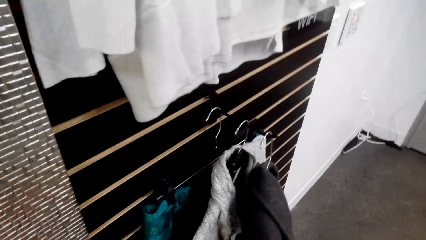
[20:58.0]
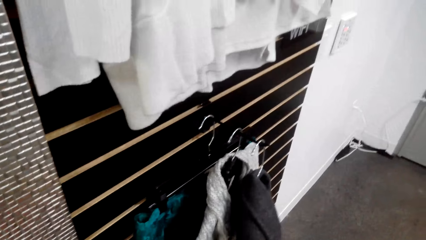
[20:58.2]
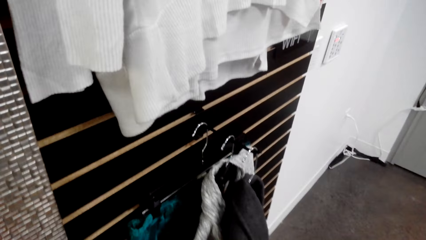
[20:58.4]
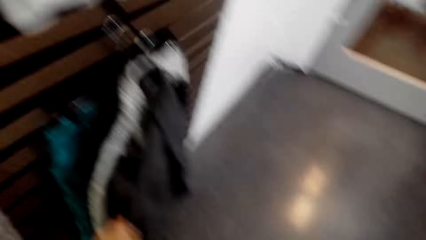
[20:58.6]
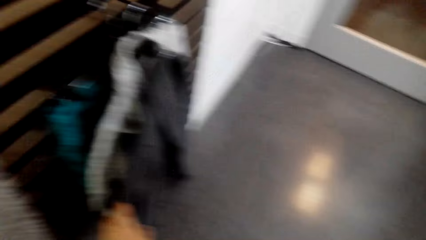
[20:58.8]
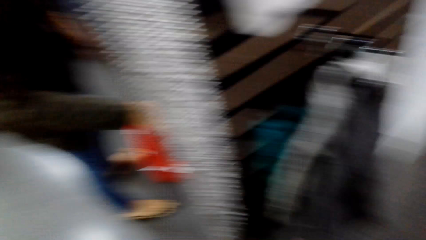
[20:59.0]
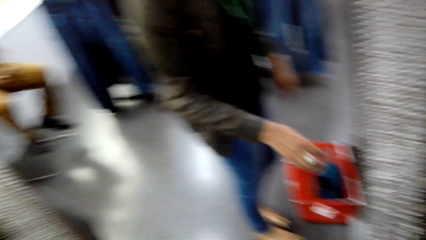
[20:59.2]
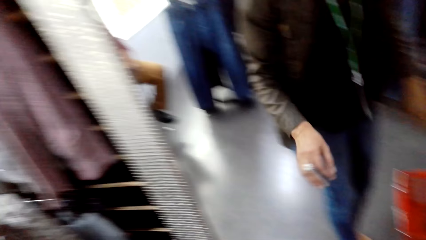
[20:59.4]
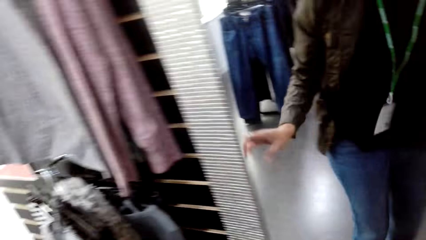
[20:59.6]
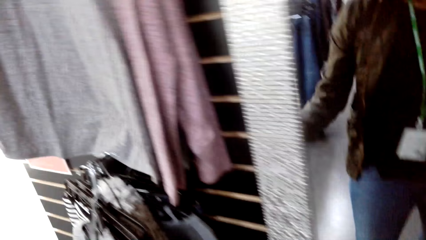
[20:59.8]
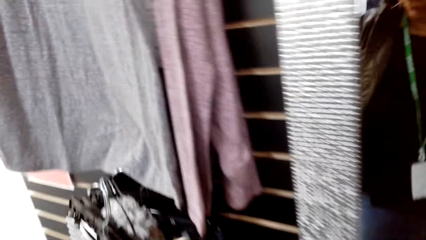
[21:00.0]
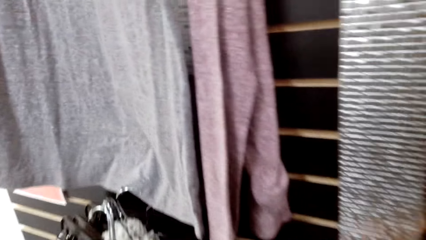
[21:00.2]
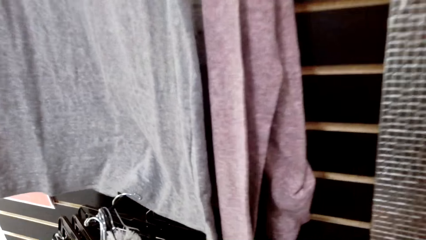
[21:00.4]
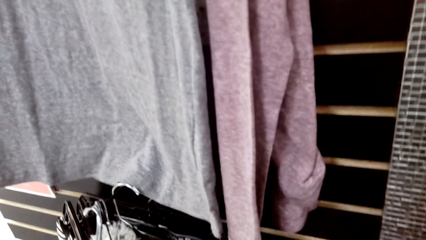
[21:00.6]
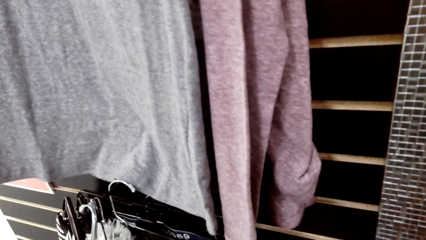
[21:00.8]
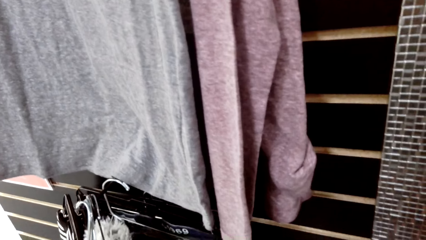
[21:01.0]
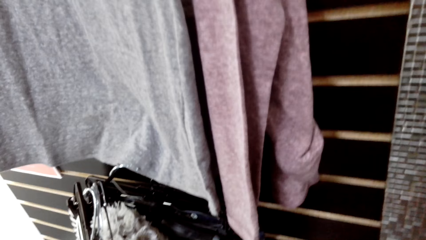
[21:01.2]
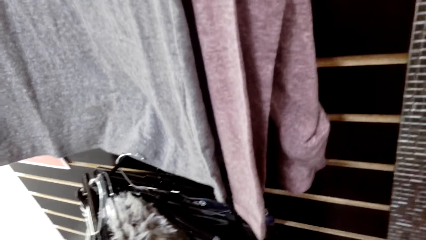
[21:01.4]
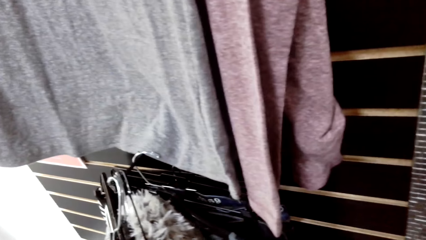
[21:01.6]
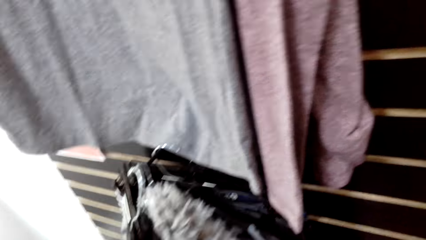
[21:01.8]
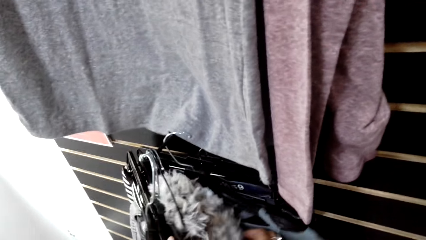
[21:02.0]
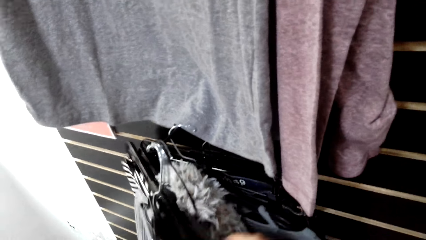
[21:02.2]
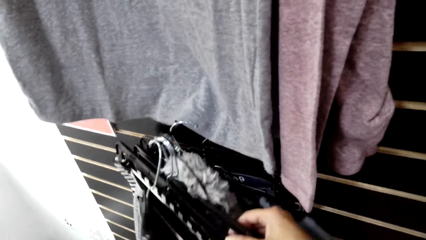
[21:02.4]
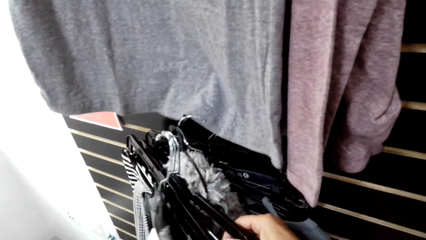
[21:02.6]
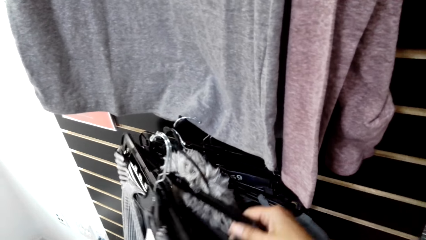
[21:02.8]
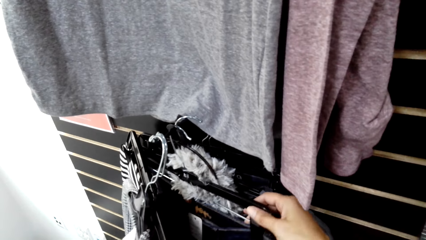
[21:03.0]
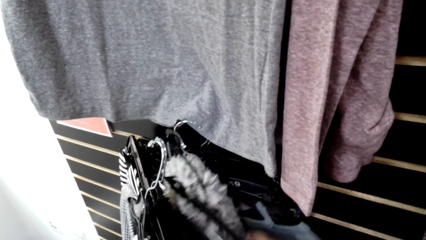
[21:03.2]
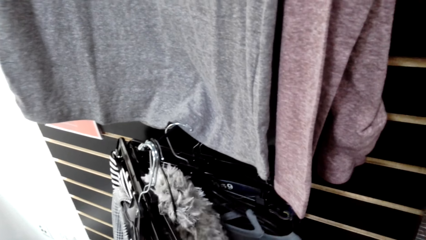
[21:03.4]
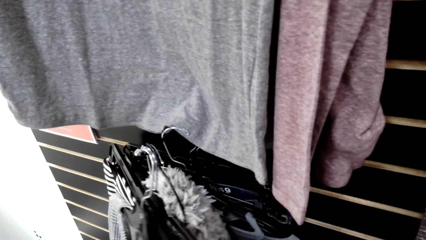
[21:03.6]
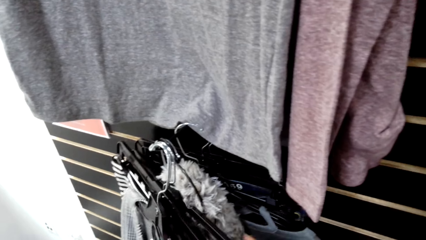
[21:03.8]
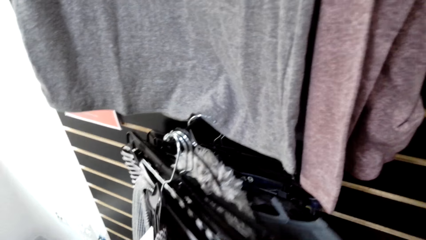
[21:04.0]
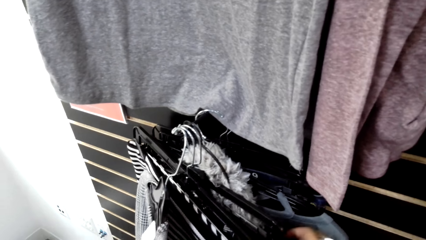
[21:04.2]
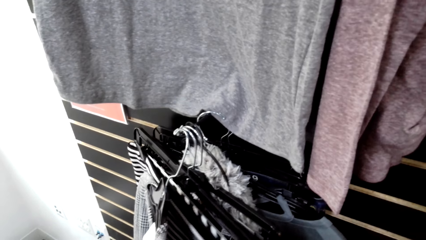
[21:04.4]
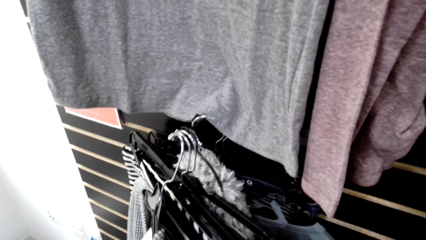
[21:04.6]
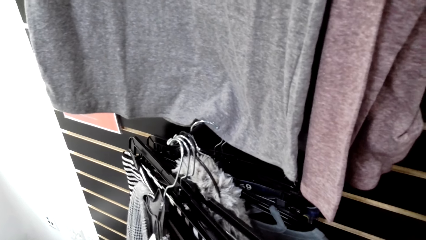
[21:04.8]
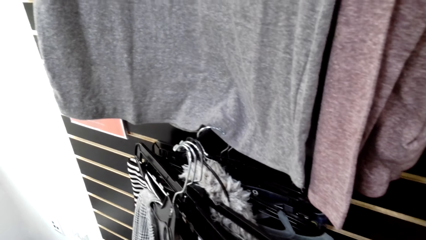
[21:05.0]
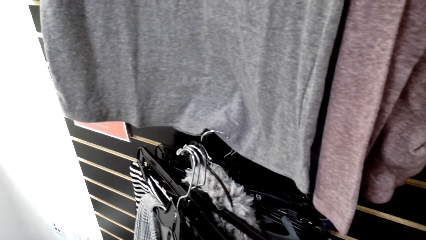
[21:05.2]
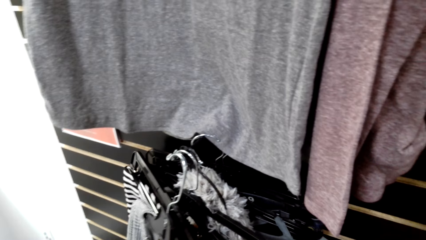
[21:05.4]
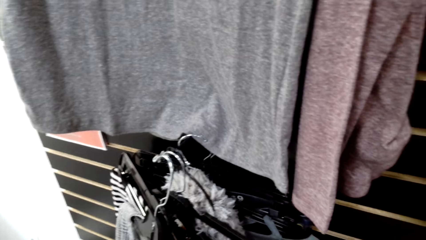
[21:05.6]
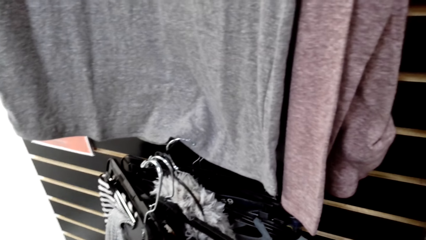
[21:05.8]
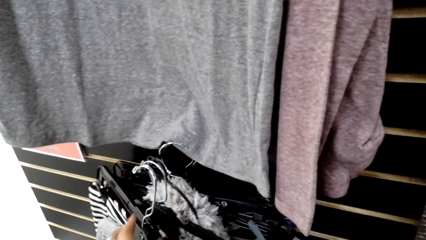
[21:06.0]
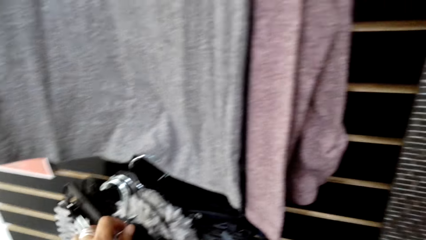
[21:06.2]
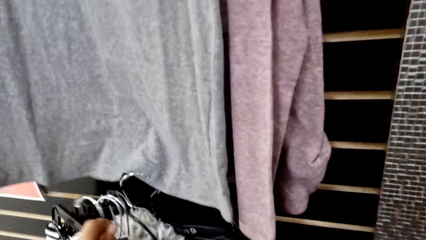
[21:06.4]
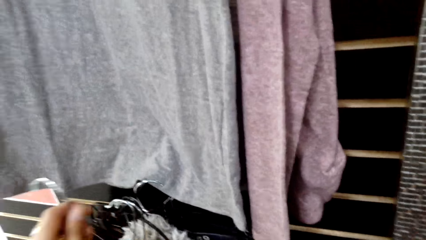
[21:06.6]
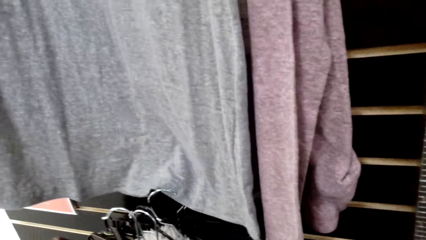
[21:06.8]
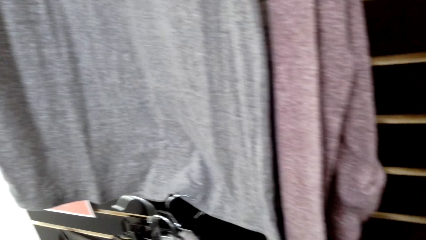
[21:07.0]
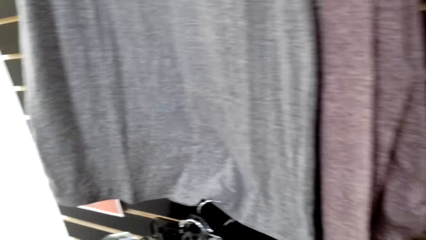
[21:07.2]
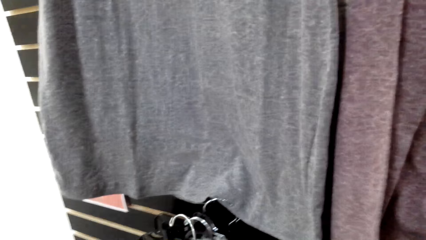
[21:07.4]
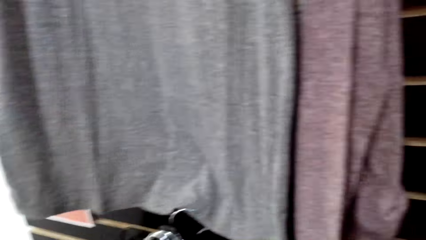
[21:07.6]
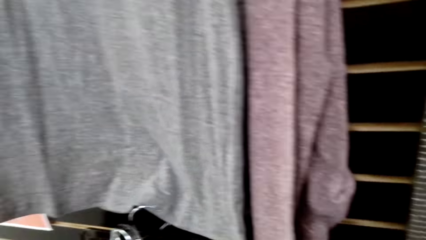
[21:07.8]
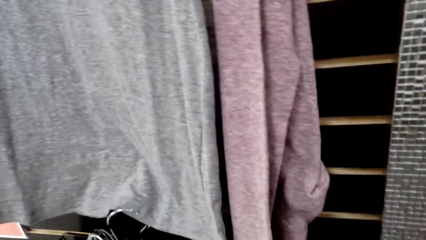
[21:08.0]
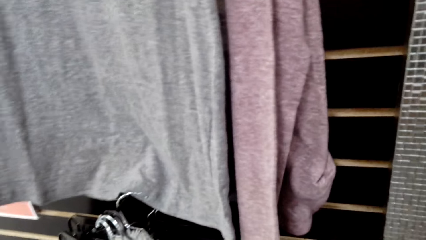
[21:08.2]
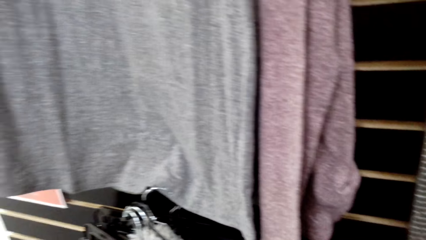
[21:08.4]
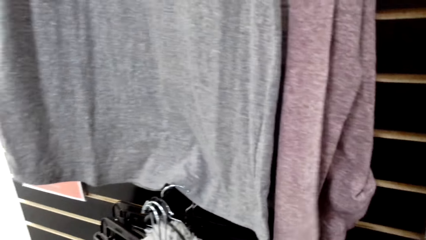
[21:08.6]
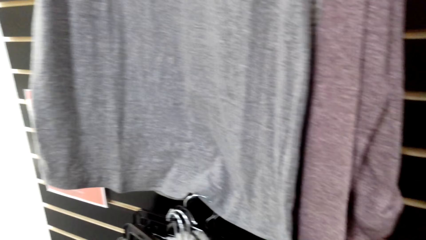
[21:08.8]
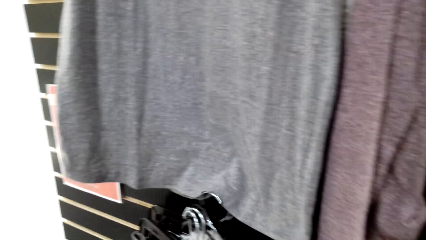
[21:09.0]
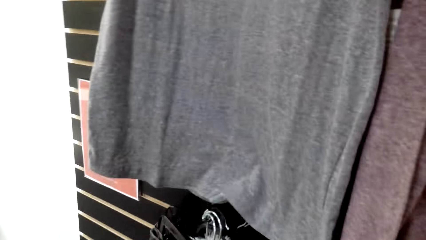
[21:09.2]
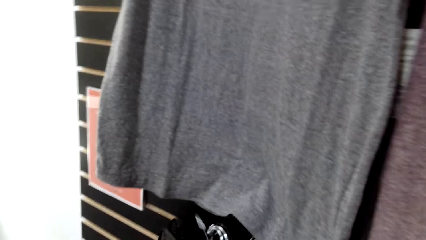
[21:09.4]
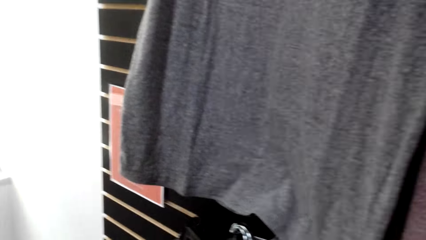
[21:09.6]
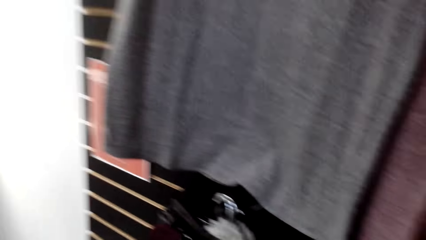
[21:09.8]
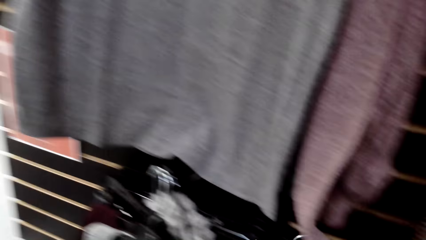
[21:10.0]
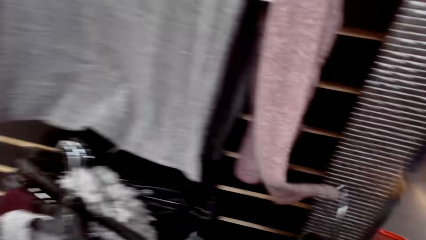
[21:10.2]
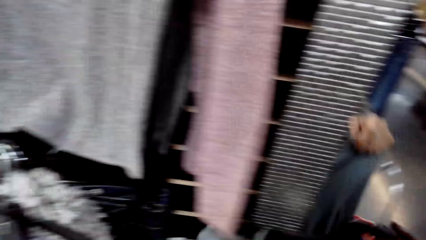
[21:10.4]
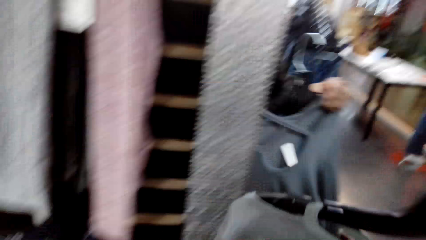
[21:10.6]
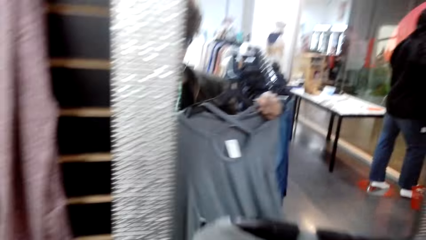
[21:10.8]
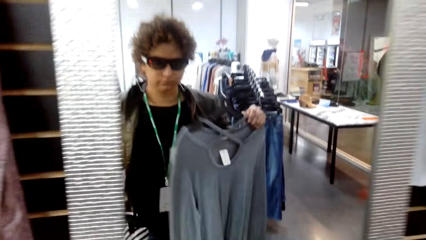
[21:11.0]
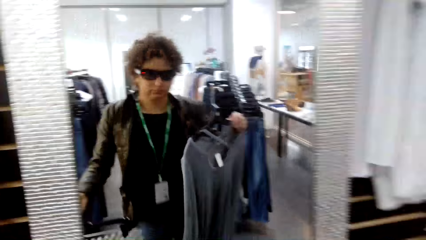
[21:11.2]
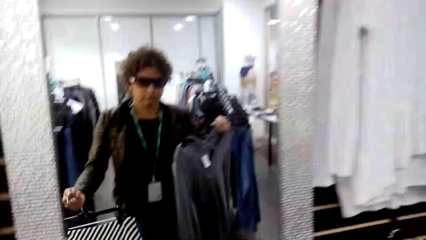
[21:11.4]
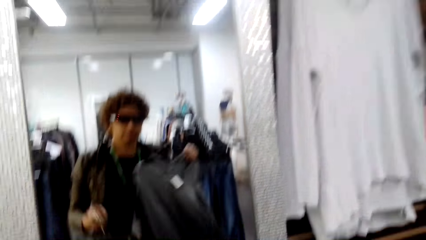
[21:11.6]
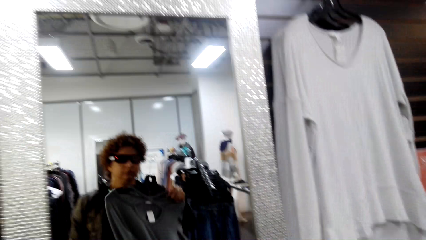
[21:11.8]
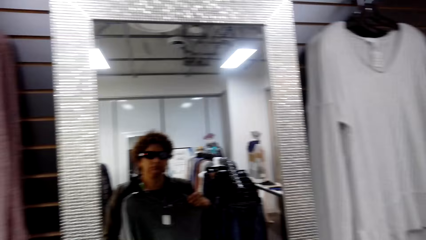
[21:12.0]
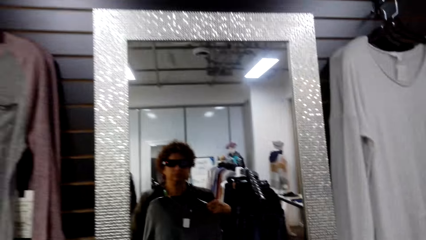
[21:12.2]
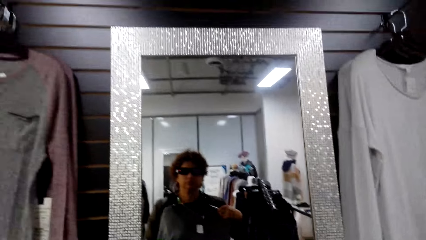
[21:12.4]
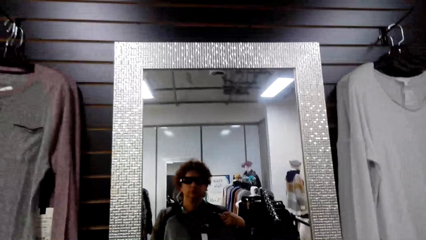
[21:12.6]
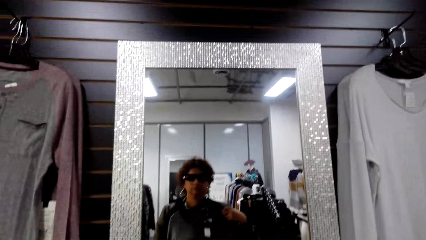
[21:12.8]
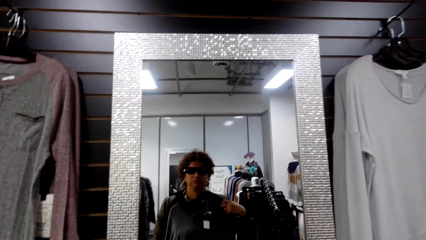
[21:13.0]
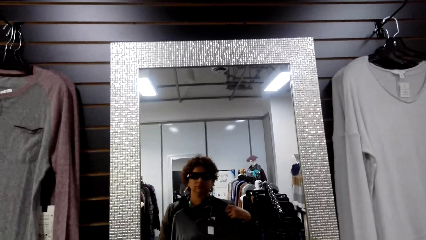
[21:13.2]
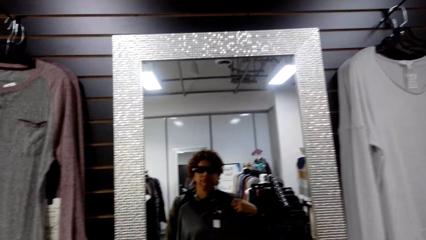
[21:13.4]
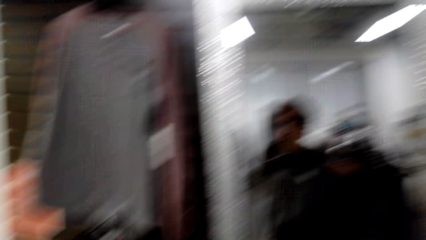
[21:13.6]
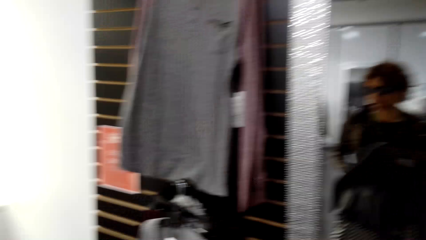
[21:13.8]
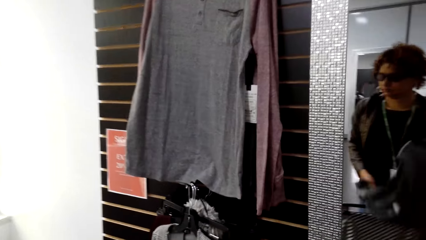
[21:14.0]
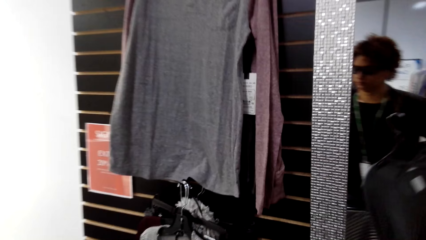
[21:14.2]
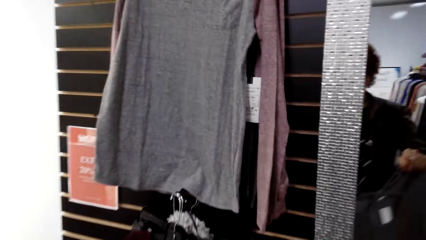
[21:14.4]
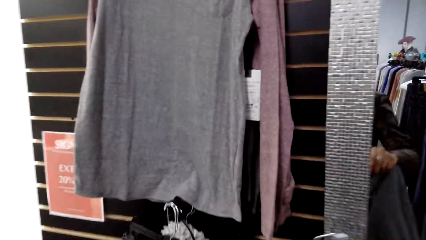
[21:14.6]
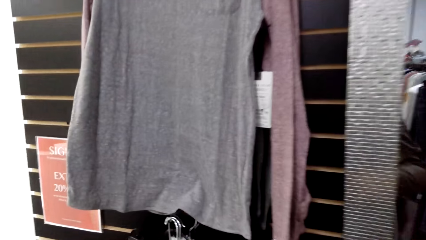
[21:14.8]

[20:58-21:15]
The camera wearer touches other clothes on the cloth line. They touch other clothes on another cloth line. They pick other cloth from the cloth line. They look at the clothes on the mirror.
